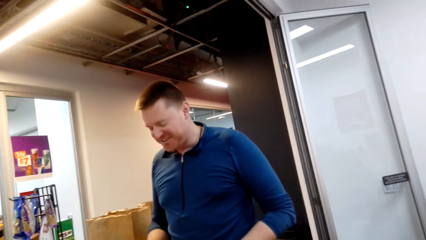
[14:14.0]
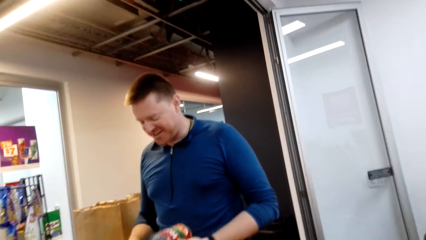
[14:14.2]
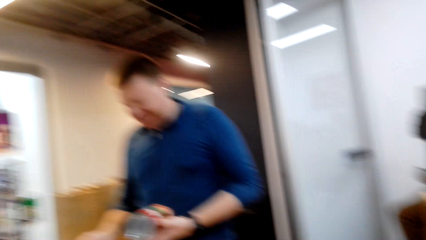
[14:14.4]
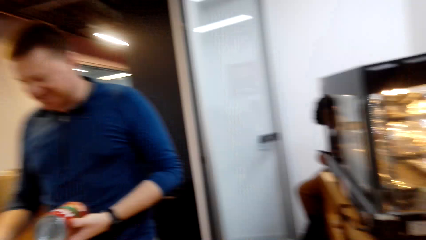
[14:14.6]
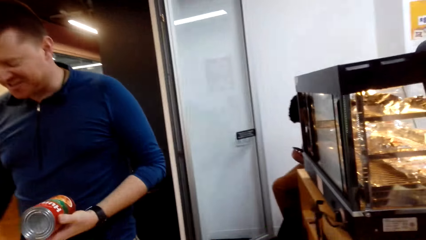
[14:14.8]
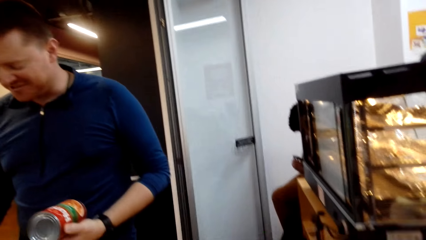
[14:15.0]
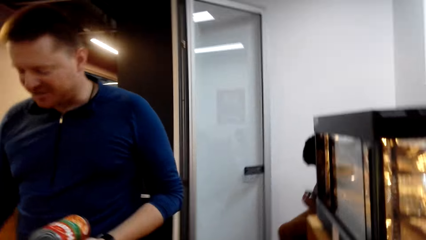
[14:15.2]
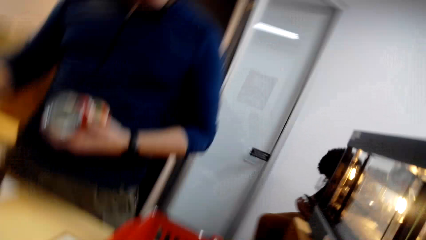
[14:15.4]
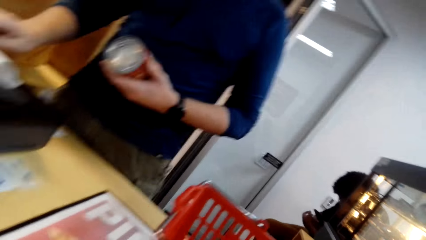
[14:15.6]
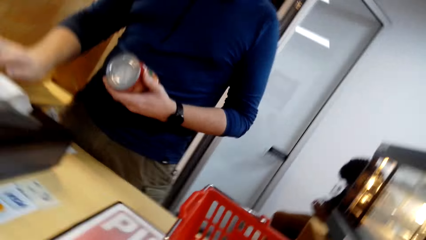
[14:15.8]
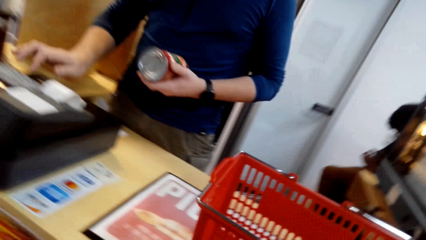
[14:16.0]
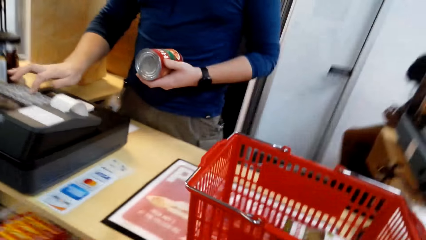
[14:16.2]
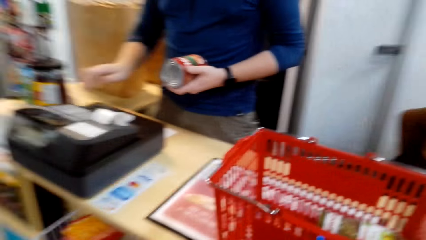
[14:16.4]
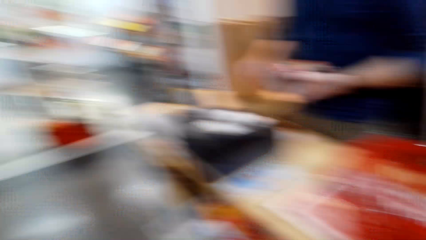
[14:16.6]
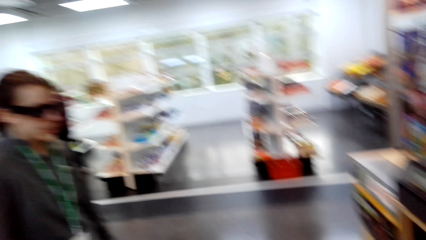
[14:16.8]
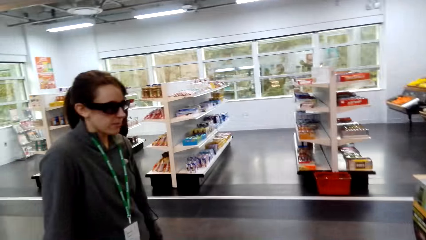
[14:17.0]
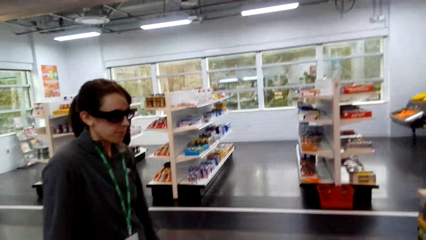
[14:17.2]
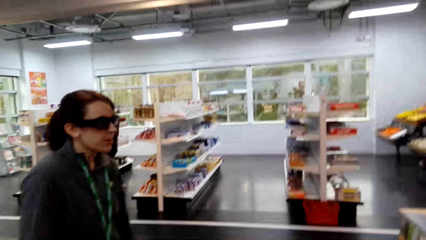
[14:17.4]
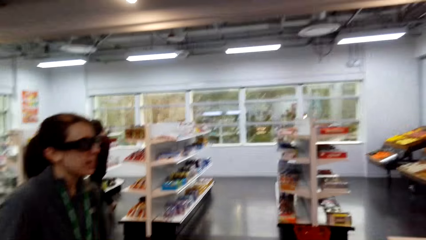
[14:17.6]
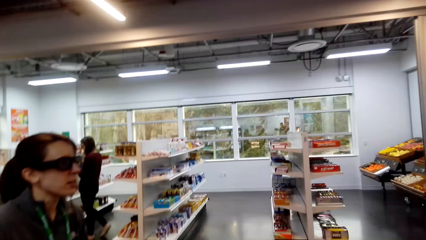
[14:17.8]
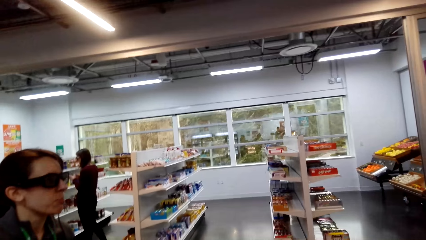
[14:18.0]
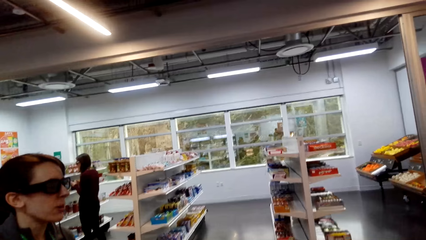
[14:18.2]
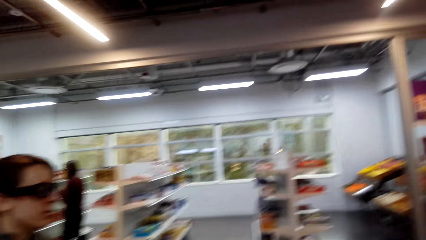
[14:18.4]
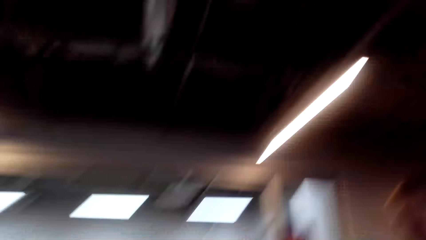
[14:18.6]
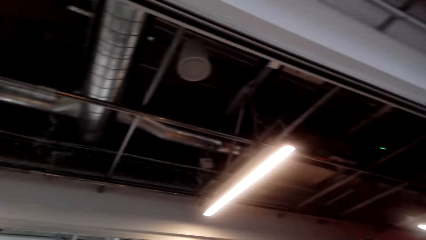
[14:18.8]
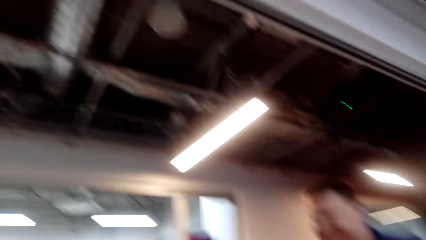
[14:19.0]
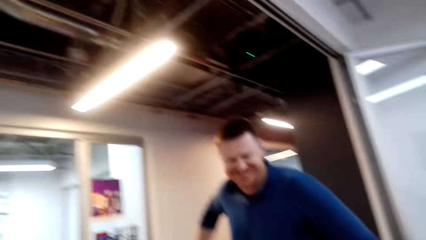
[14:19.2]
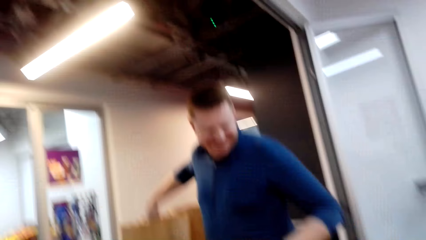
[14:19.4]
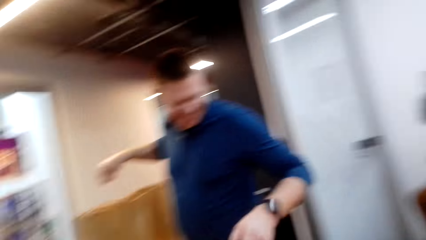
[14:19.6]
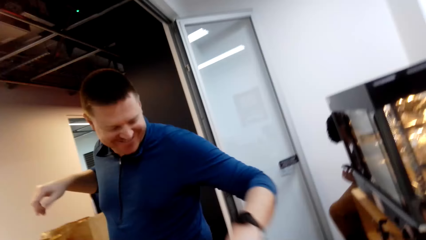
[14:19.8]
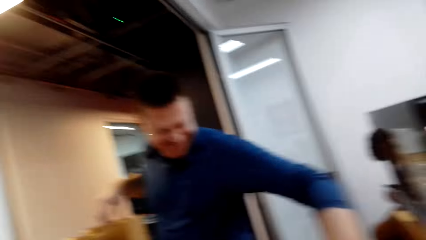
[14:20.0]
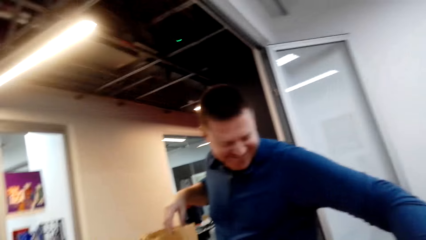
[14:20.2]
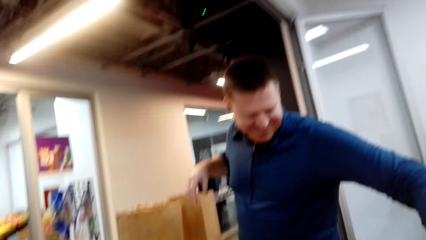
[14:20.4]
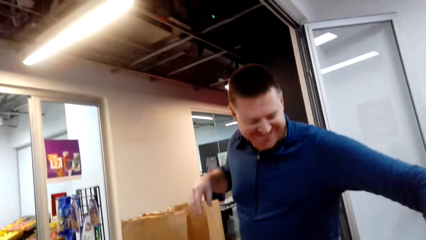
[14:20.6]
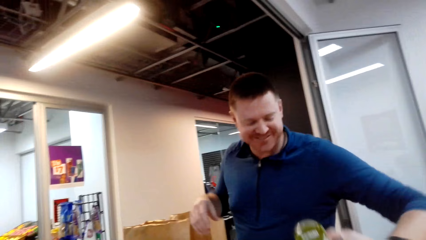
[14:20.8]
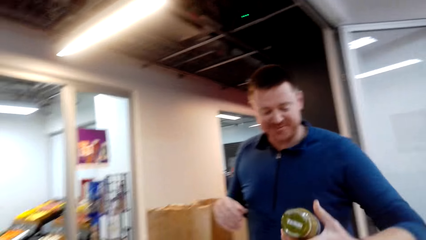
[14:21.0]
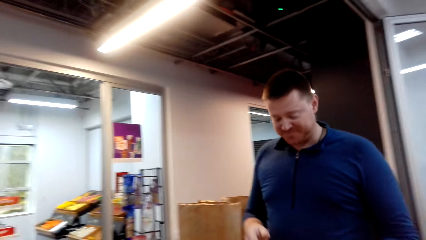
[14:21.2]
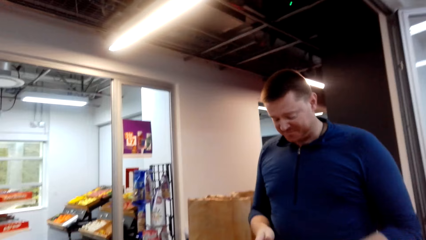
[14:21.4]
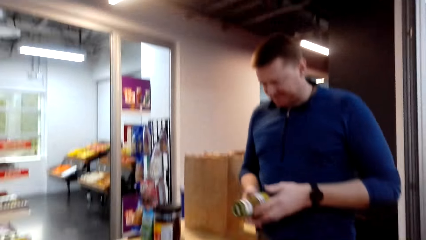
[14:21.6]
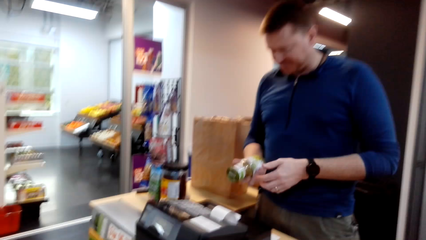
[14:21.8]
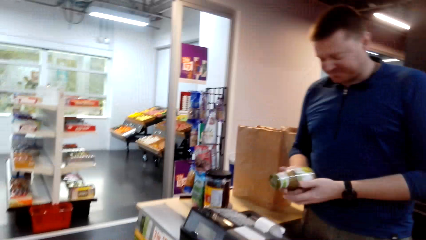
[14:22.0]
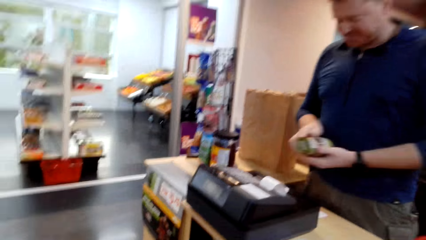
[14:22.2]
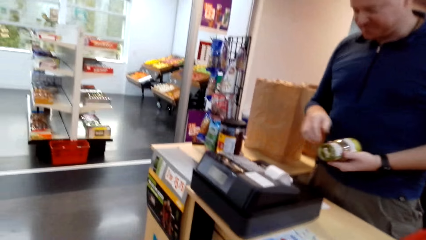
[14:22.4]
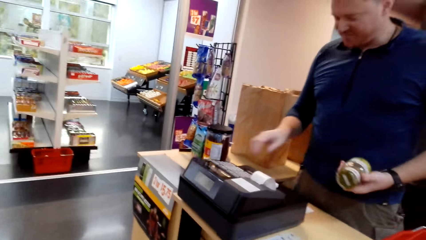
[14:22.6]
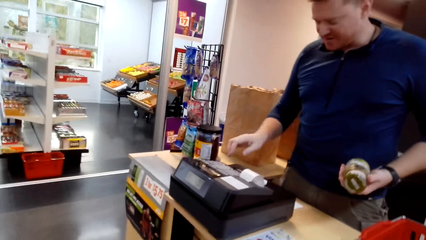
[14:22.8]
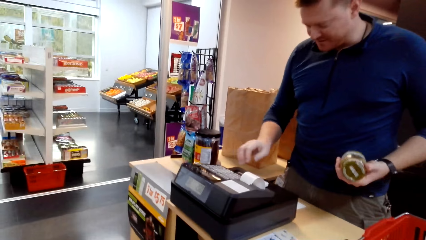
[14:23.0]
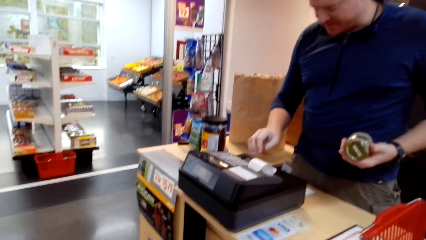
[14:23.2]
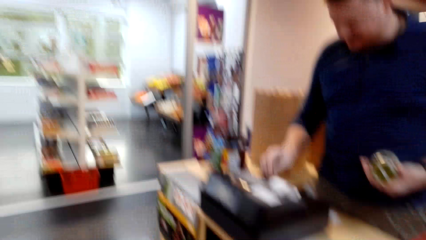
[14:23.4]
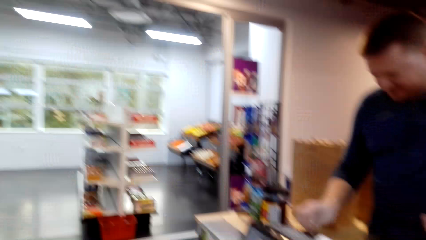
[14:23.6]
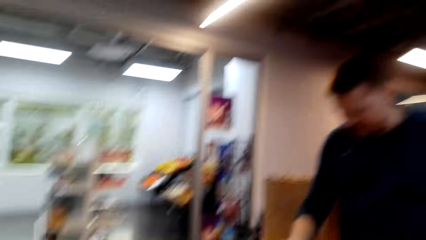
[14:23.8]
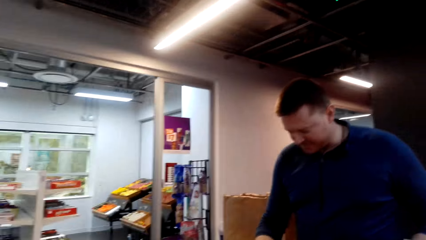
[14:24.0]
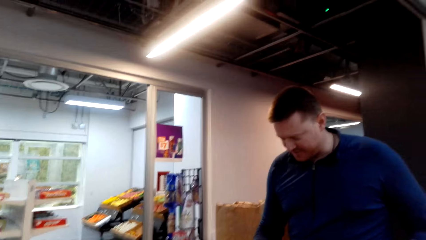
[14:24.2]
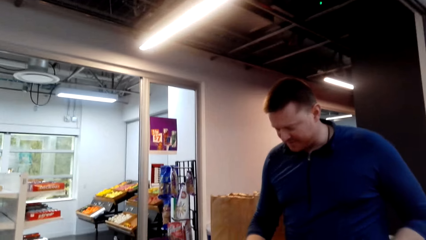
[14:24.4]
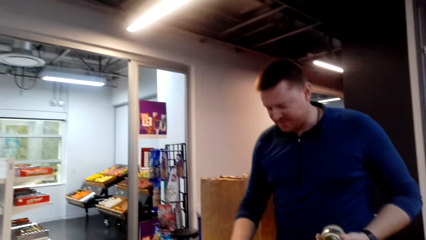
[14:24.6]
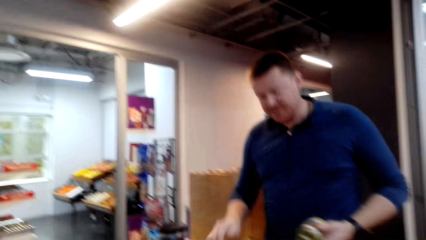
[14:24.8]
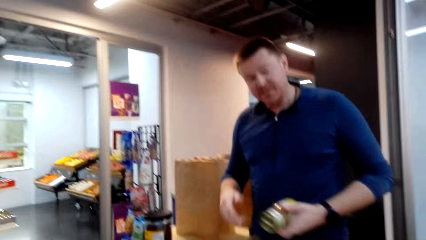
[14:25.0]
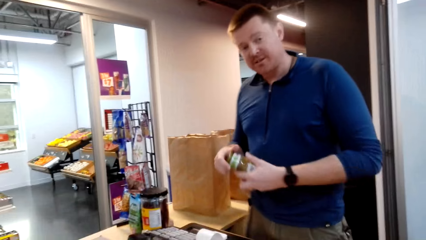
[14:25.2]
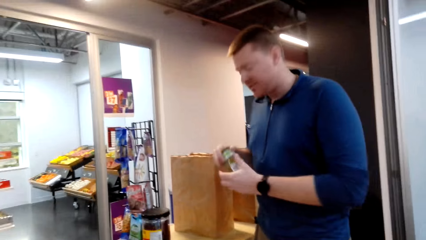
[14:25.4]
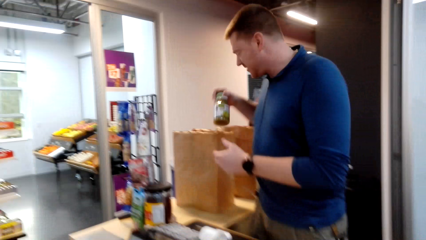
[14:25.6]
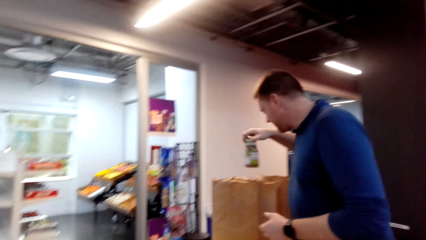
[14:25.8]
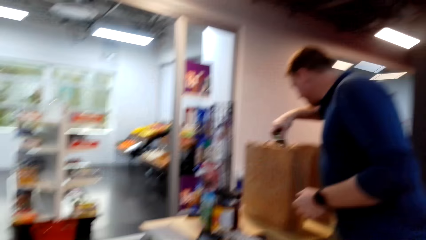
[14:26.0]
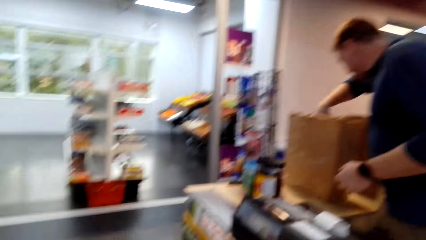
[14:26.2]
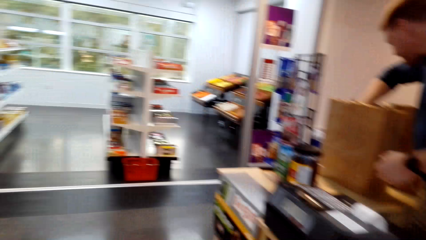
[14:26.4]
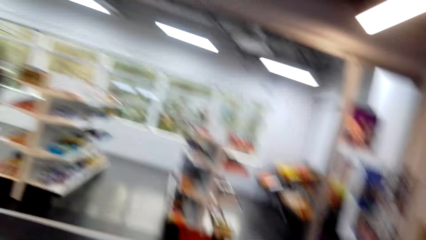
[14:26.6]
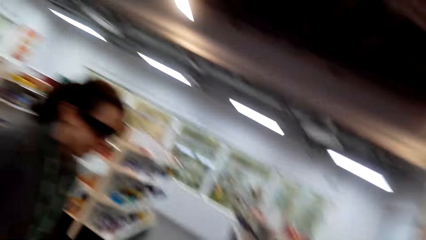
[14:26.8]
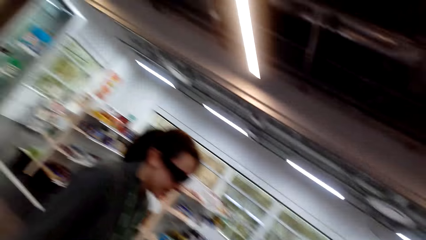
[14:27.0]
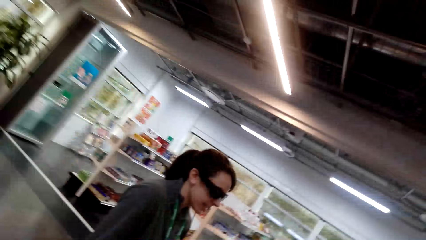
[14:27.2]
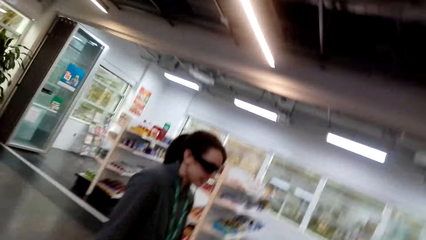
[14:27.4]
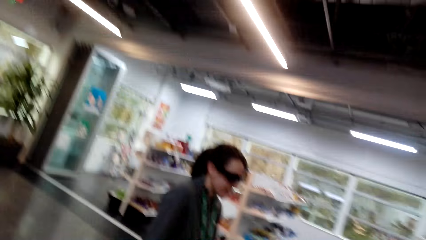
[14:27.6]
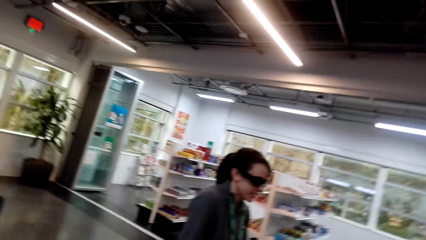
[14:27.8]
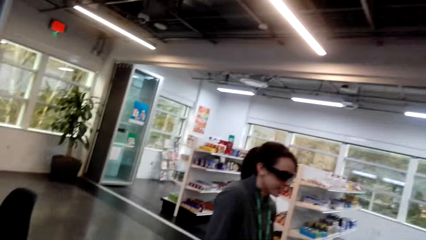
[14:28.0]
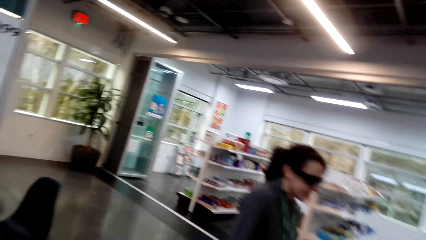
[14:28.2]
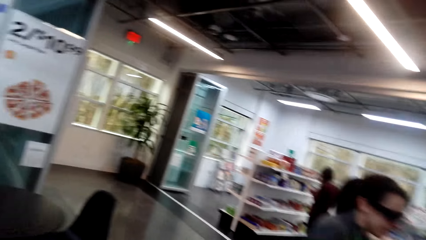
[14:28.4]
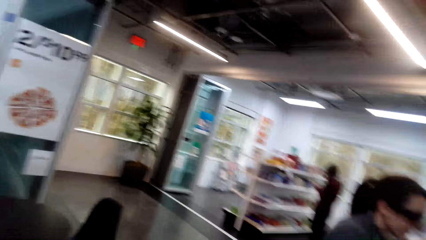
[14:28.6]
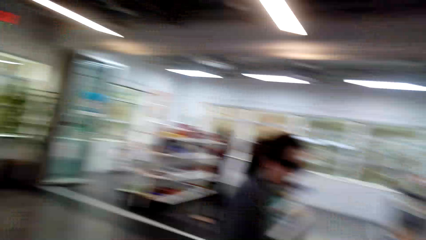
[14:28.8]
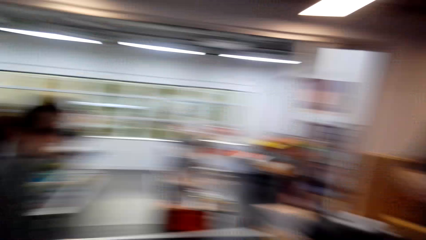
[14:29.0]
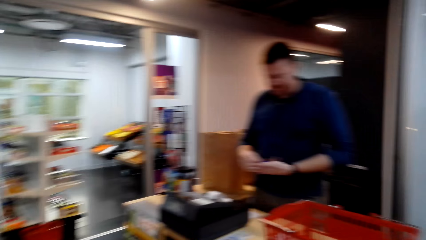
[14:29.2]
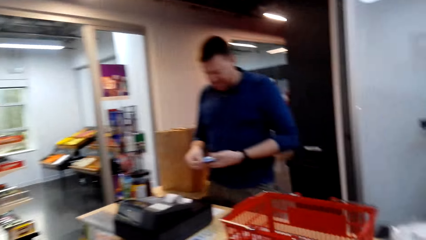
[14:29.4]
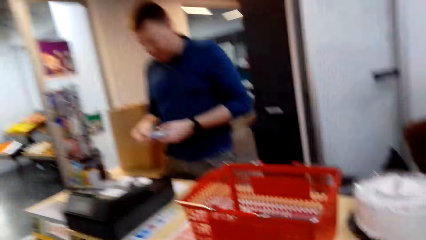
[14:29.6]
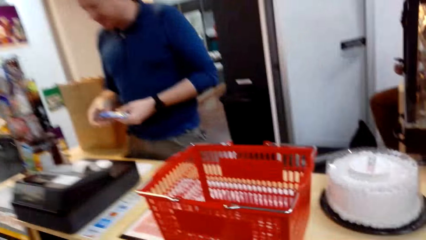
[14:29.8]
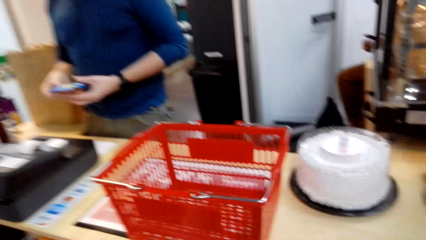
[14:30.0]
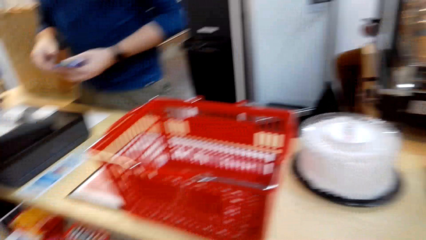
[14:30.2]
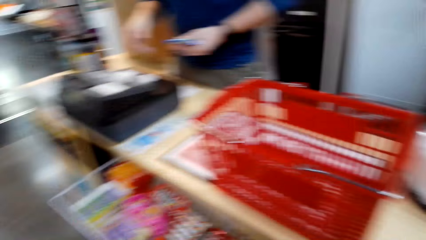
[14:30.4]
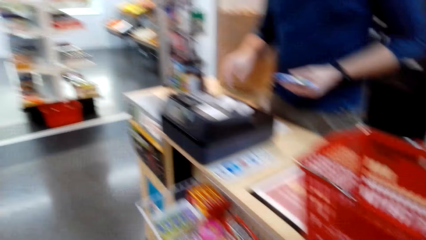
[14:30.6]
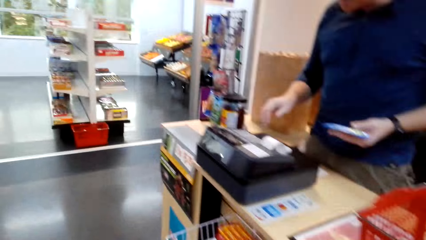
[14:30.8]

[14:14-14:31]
The camera wearer scans the product's price. A cashier dials on the cash register. The camera wearer looks at a woman. They look at the cashier. The cashier dials on the cash register. The cashier puts a food can in the brown shopping bag. The camera wearer looks around.
